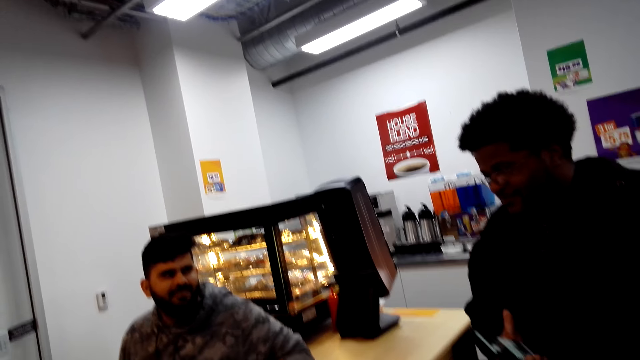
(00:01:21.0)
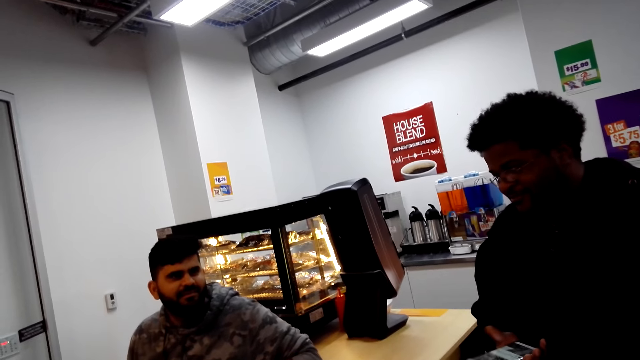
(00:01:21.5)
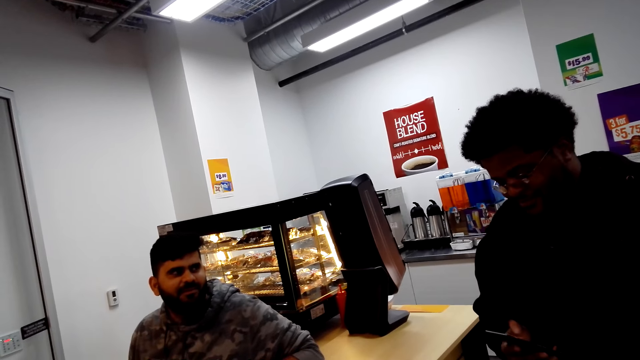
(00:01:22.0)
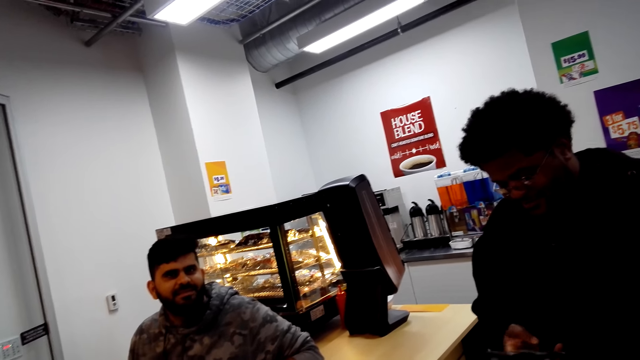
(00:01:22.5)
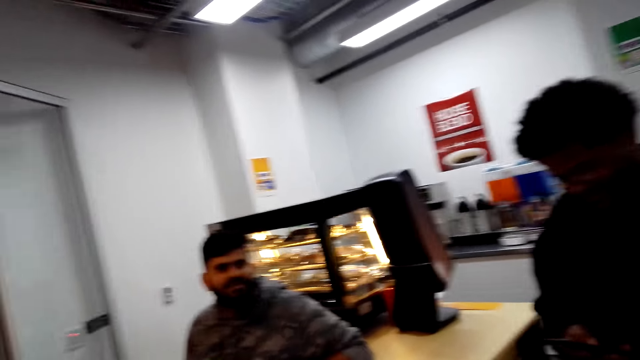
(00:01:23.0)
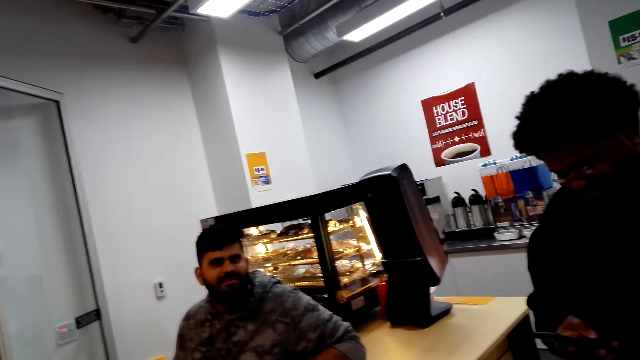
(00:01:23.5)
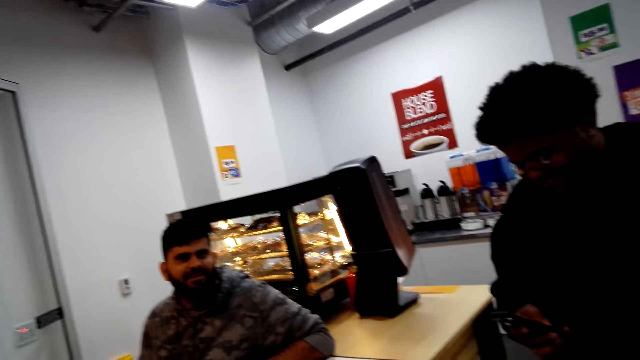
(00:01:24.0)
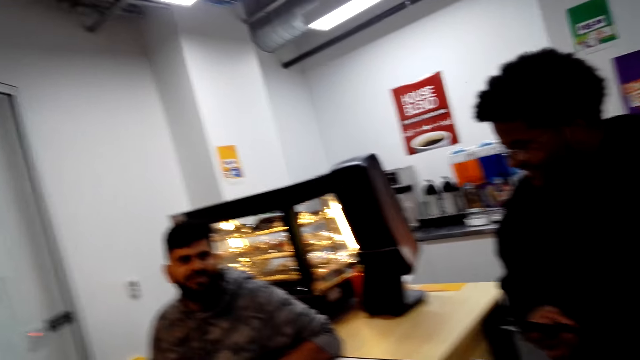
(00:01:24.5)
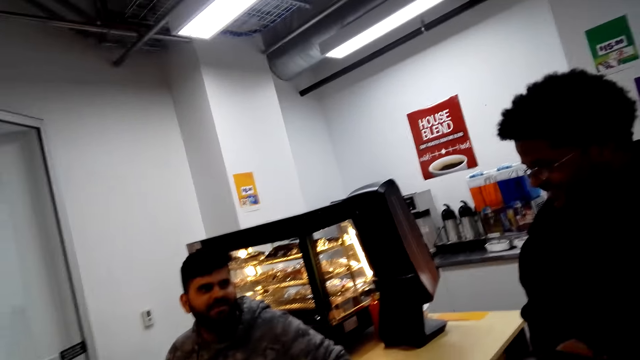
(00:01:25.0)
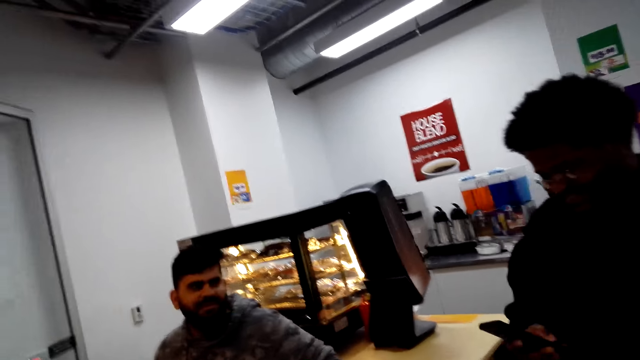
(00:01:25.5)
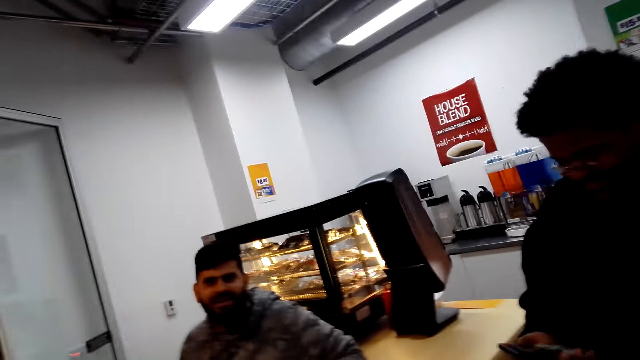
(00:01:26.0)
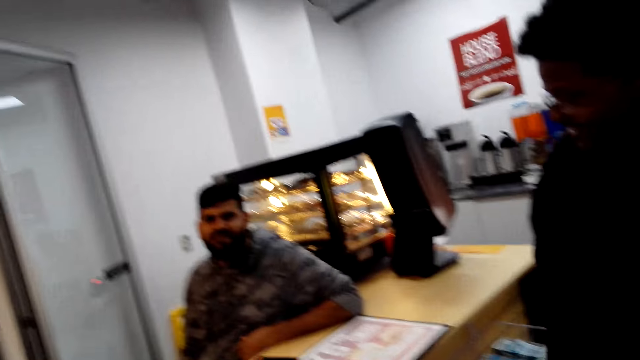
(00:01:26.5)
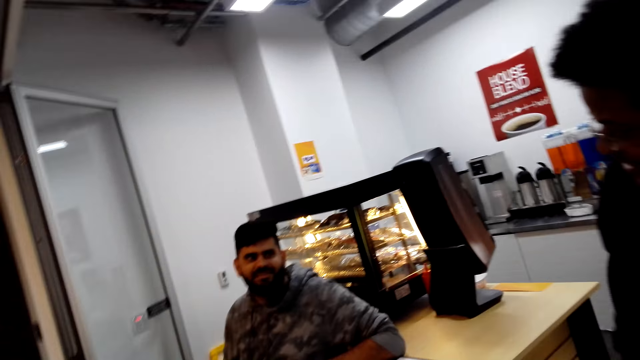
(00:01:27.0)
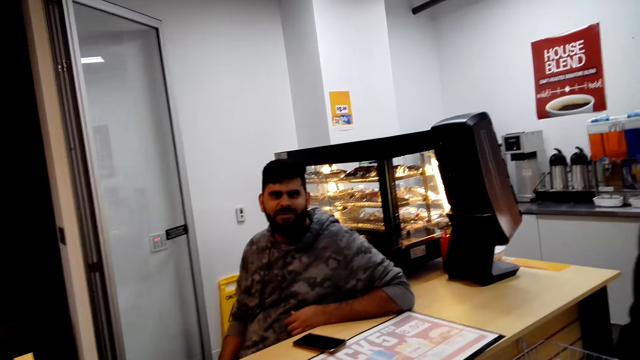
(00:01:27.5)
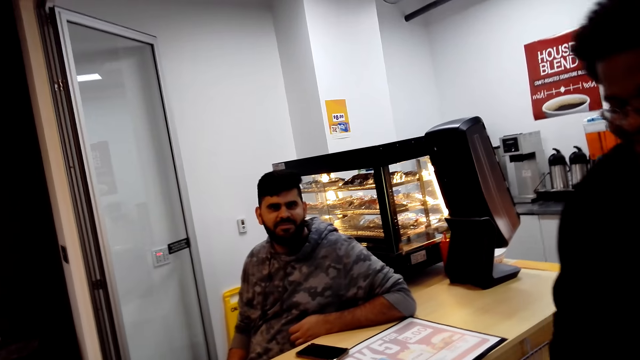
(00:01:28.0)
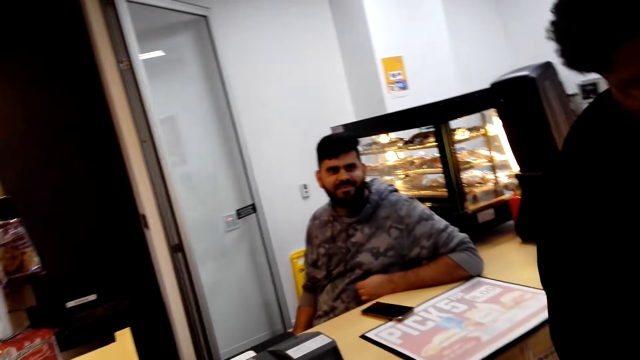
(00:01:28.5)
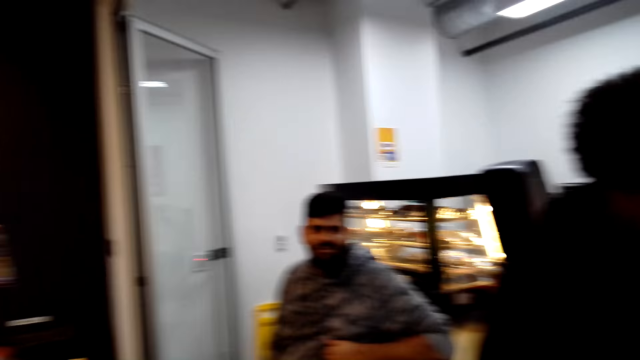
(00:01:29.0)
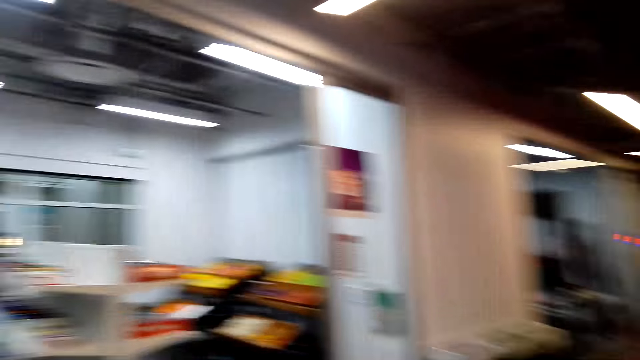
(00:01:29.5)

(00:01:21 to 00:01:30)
The camera wearer interacts with a man and another man.

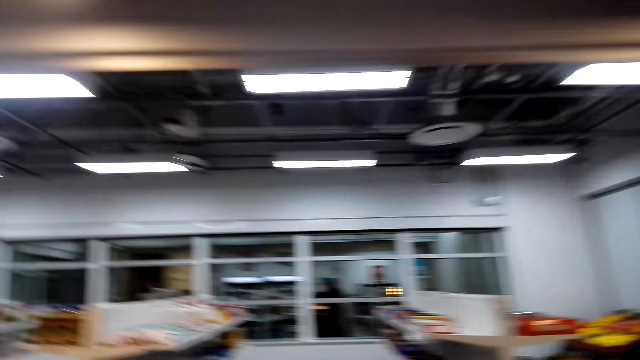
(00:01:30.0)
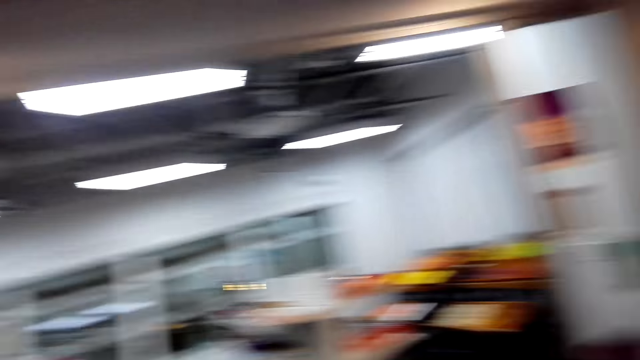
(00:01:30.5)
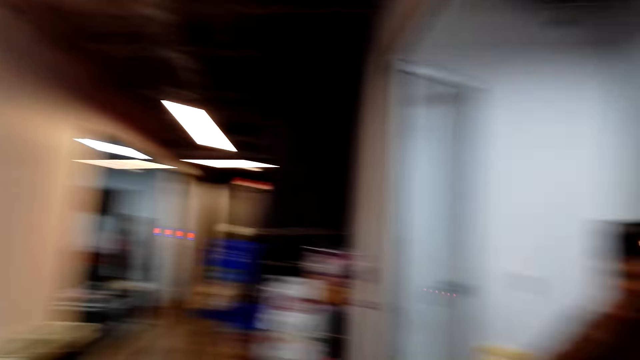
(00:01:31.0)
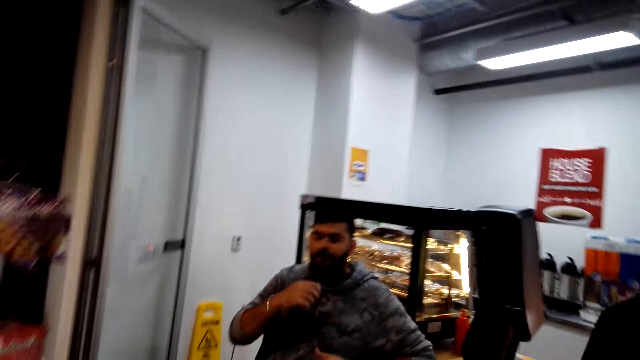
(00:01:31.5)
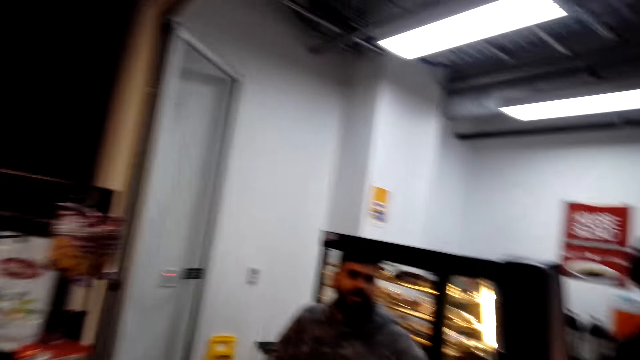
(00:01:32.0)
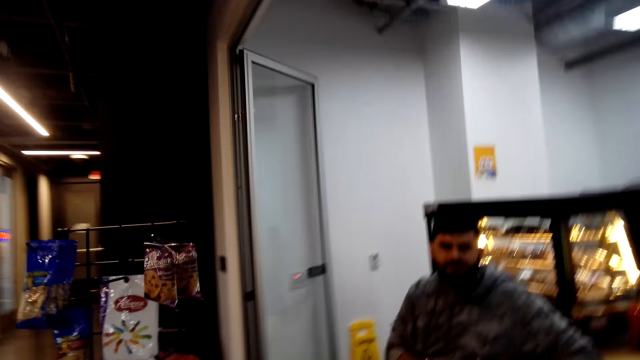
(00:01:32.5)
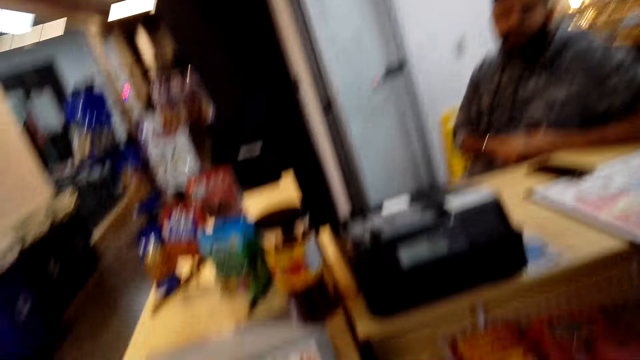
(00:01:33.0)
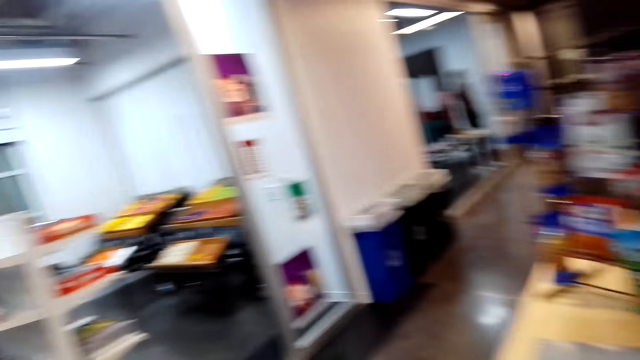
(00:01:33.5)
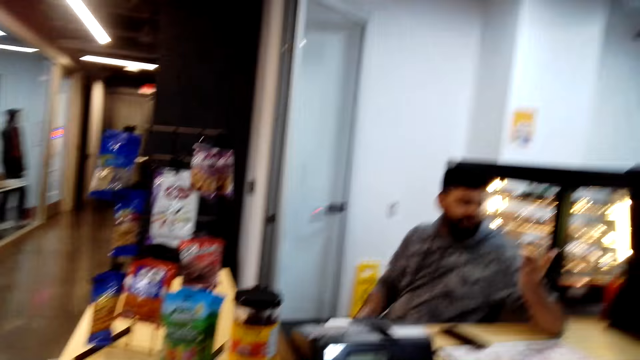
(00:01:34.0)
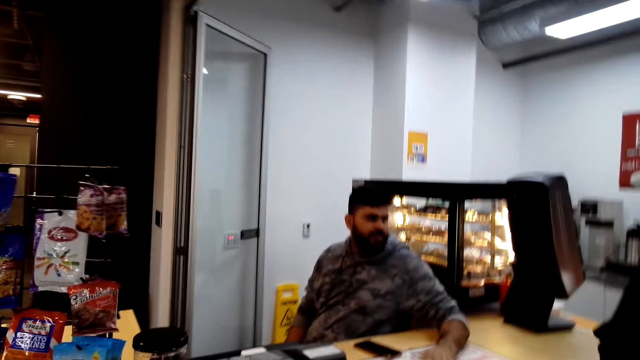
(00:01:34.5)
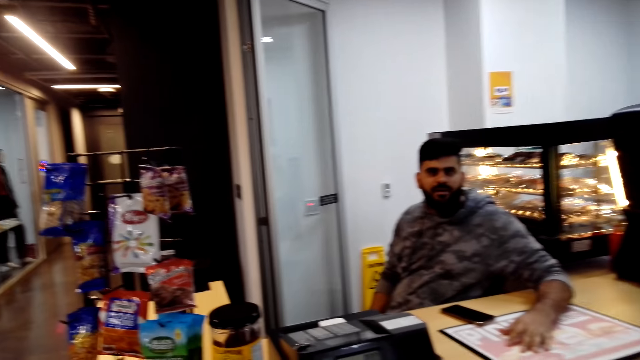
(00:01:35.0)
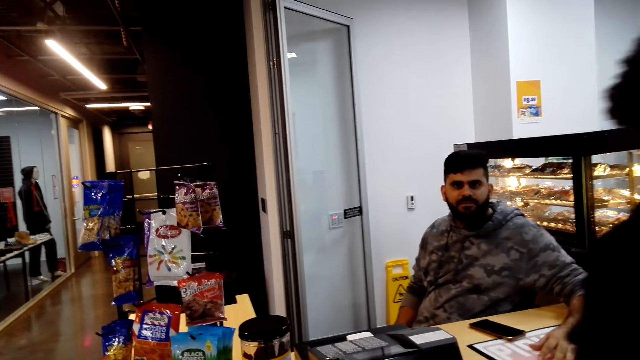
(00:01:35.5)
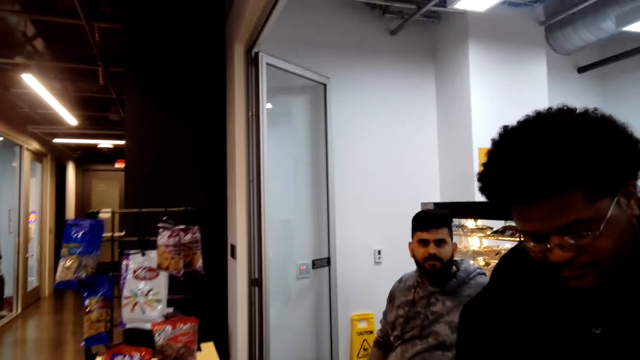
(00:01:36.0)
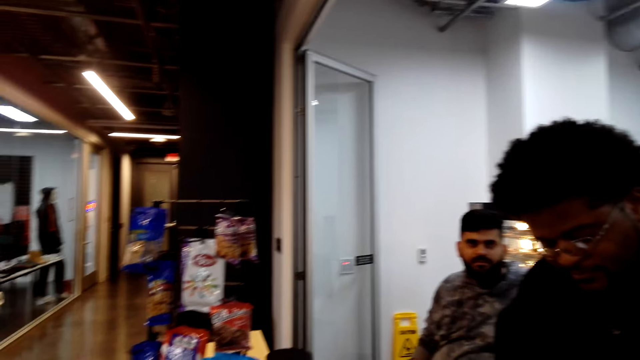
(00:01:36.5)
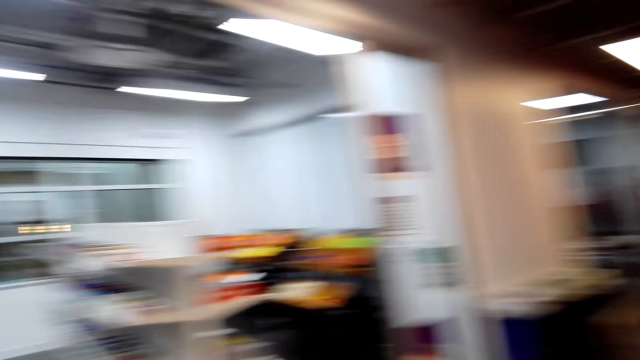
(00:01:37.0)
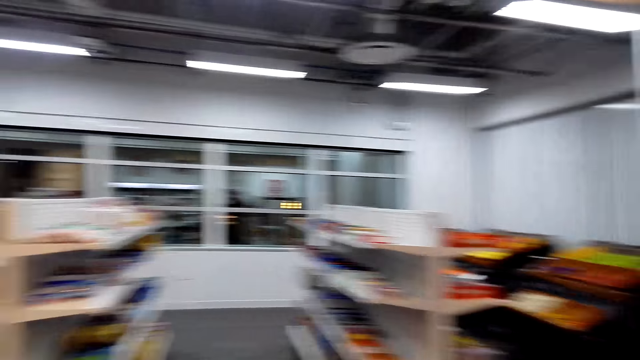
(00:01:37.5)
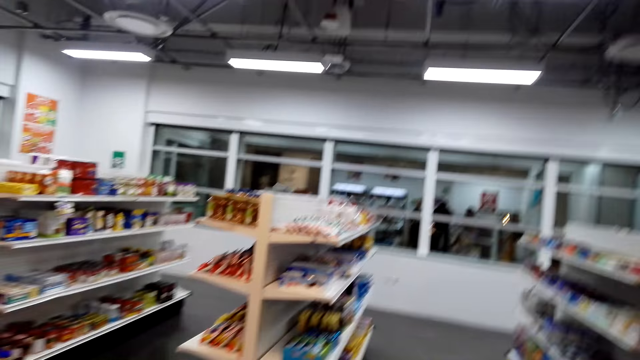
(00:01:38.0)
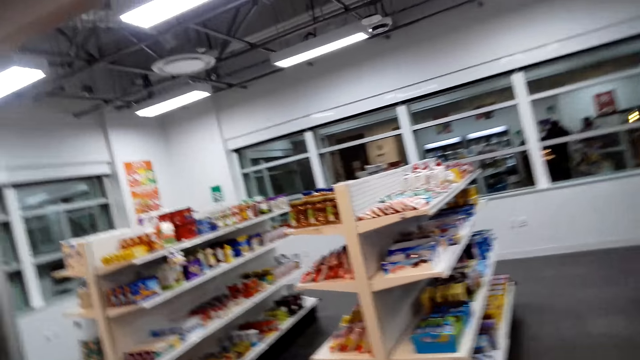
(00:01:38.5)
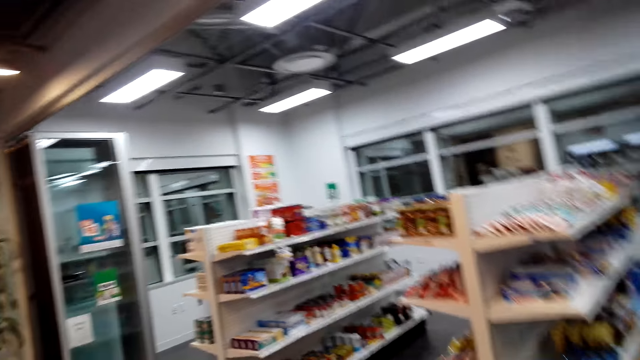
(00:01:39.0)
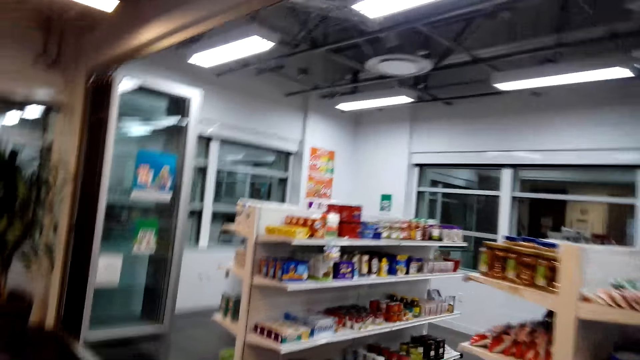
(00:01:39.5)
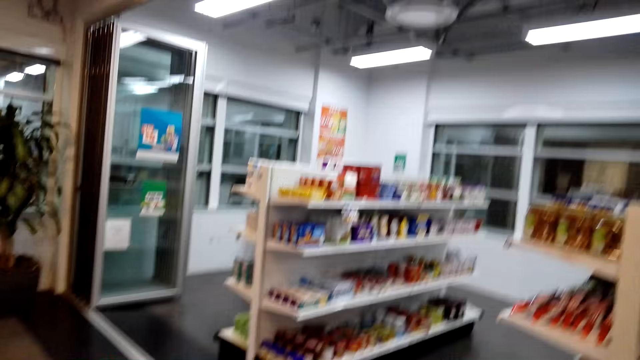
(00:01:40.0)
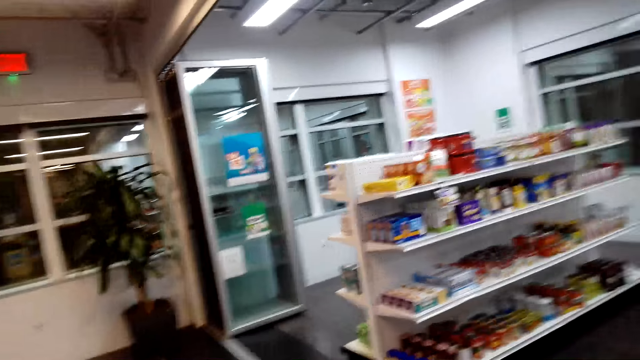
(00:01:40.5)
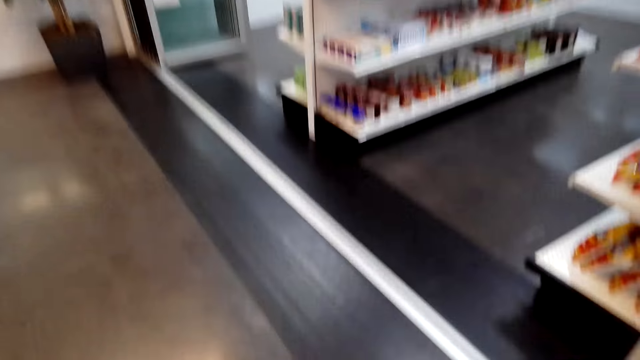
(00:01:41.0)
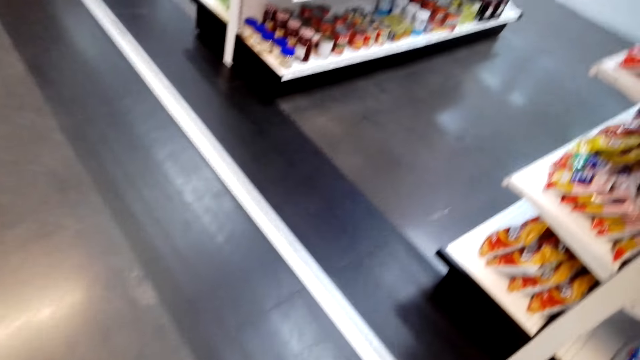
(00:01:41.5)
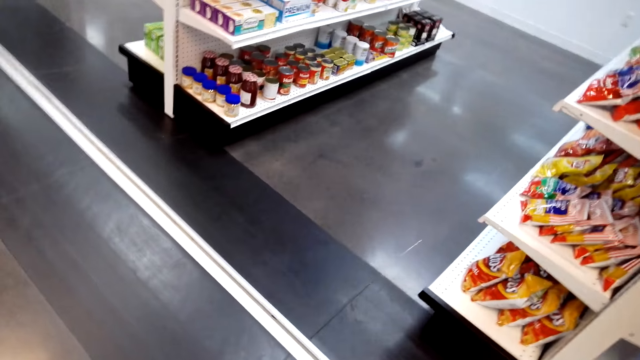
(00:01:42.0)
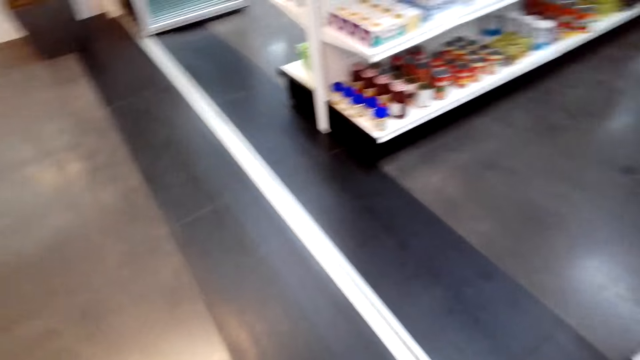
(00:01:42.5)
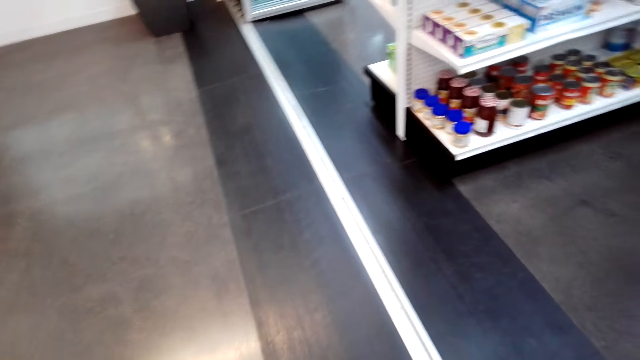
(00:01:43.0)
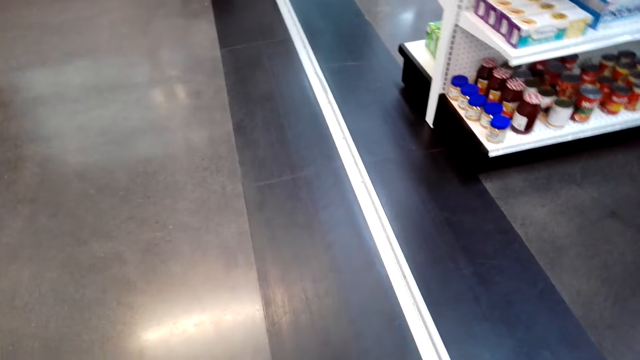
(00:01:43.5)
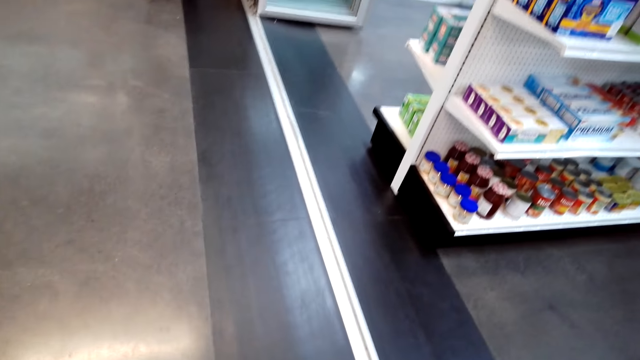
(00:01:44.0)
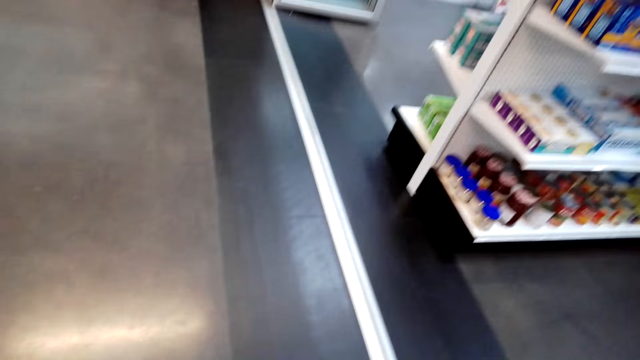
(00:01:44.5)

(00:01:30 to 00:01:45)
The camera wearer points his hand. A man removes his hand from the mouth. The man claps his hand on the cashier table. The camera wearer walks.
